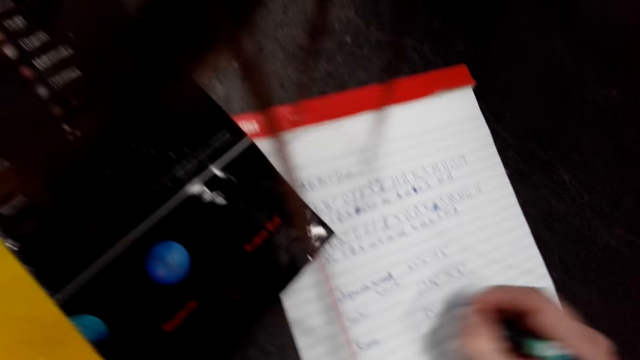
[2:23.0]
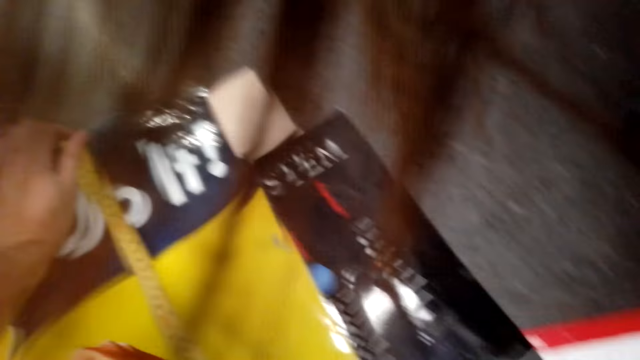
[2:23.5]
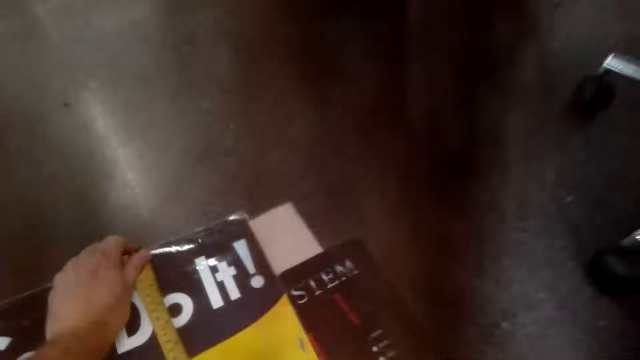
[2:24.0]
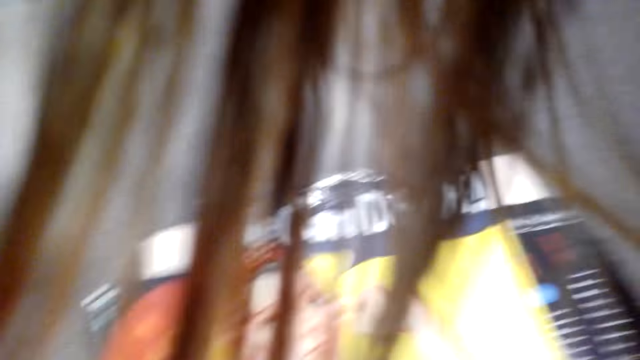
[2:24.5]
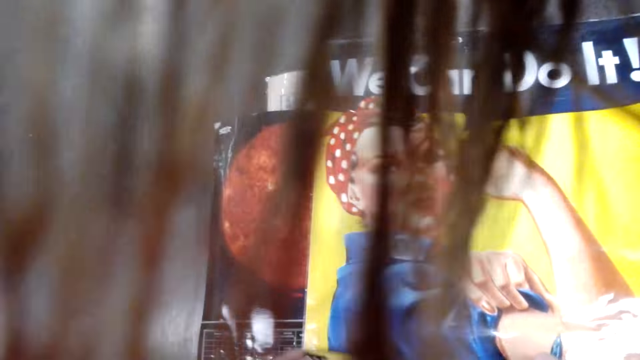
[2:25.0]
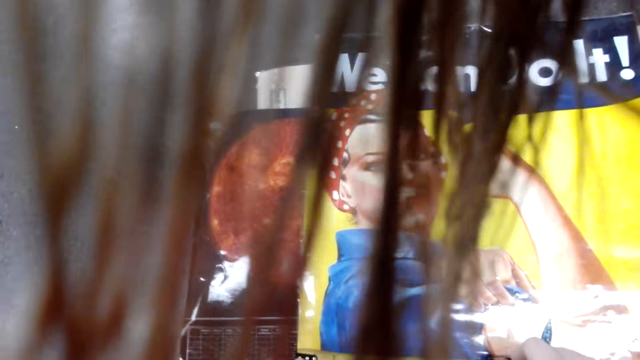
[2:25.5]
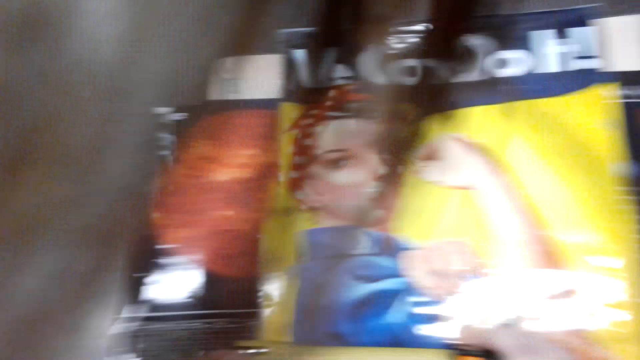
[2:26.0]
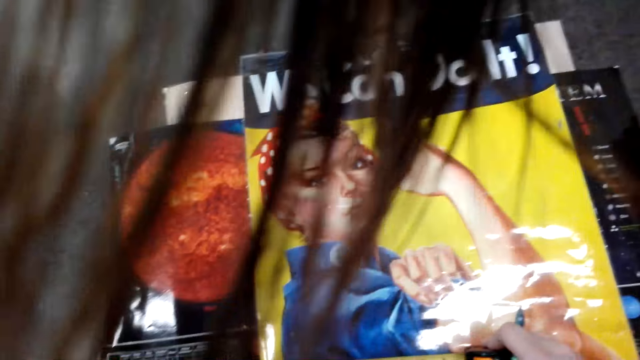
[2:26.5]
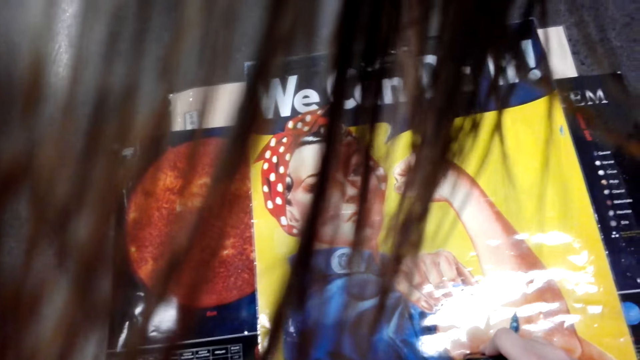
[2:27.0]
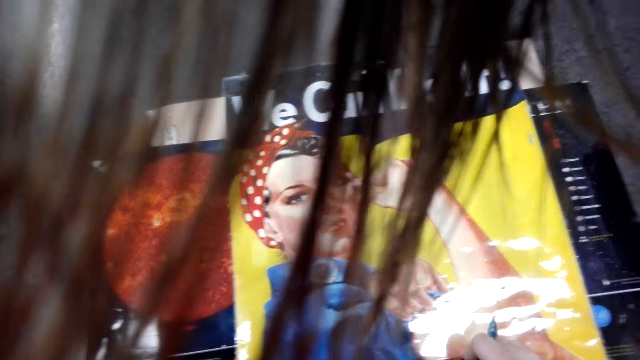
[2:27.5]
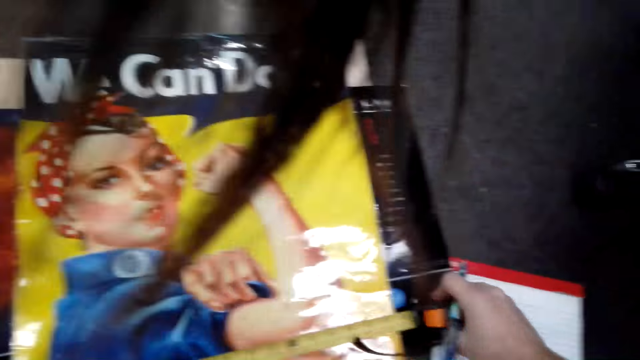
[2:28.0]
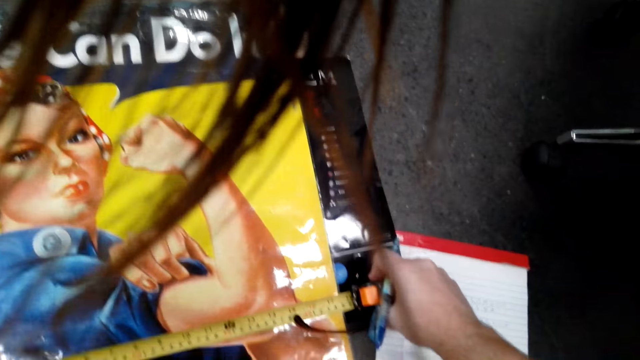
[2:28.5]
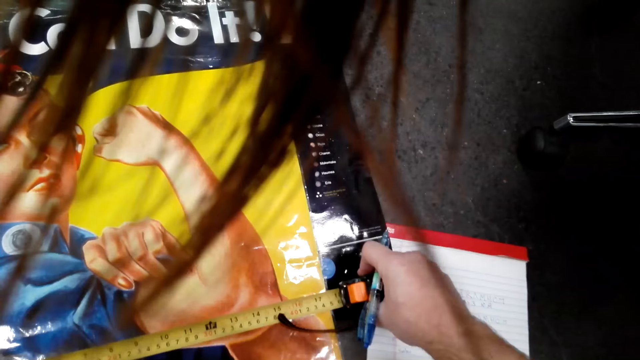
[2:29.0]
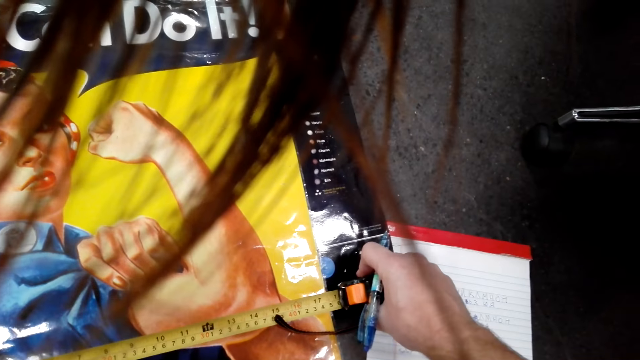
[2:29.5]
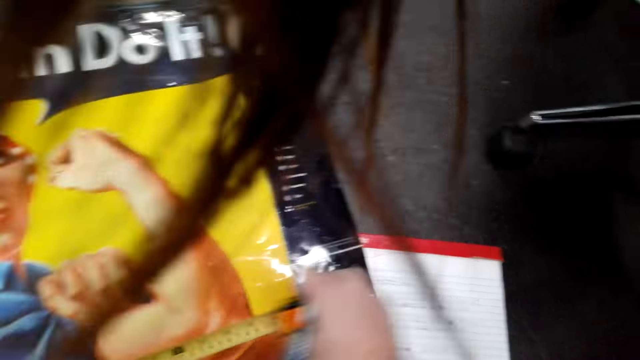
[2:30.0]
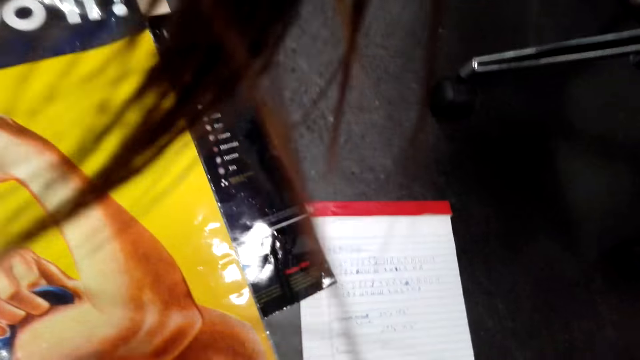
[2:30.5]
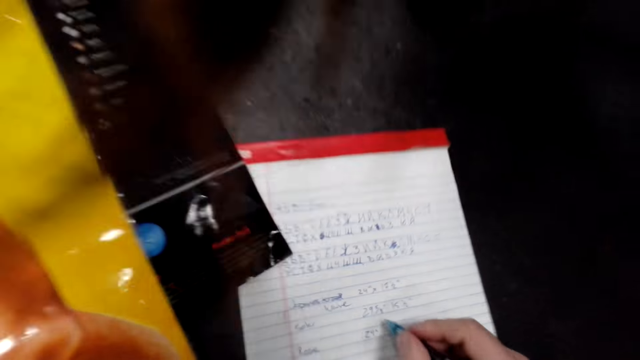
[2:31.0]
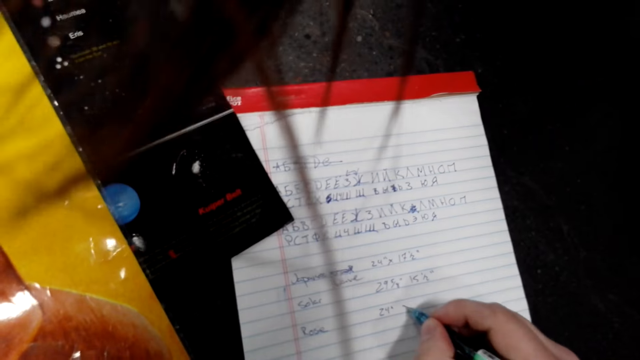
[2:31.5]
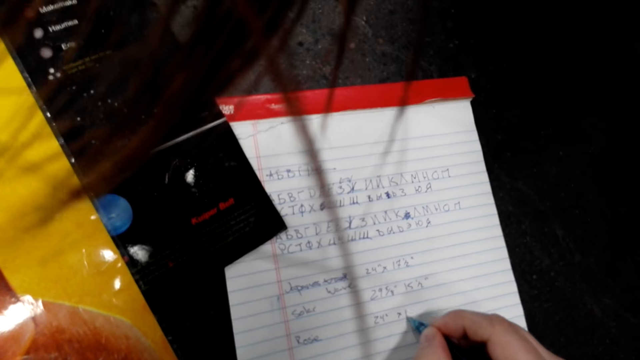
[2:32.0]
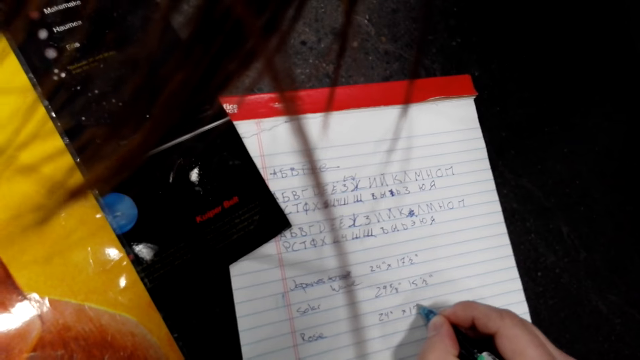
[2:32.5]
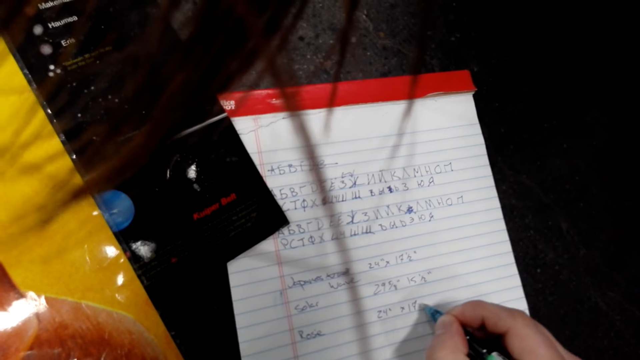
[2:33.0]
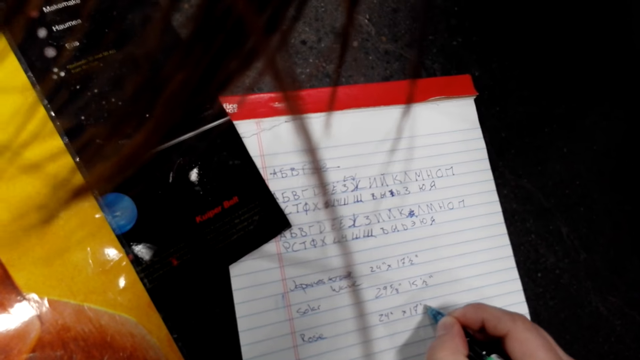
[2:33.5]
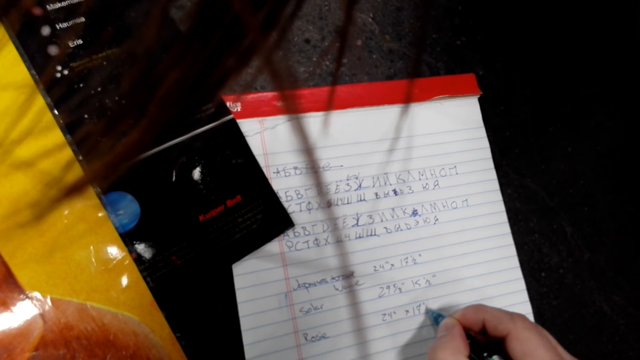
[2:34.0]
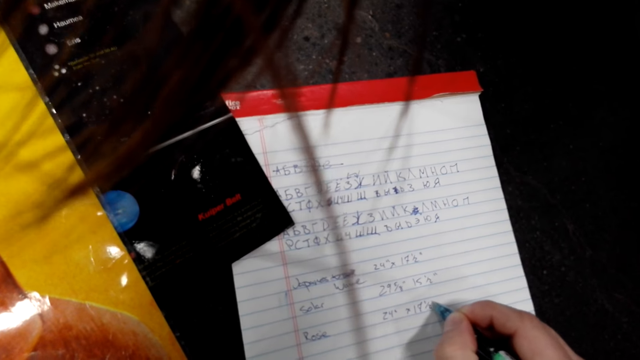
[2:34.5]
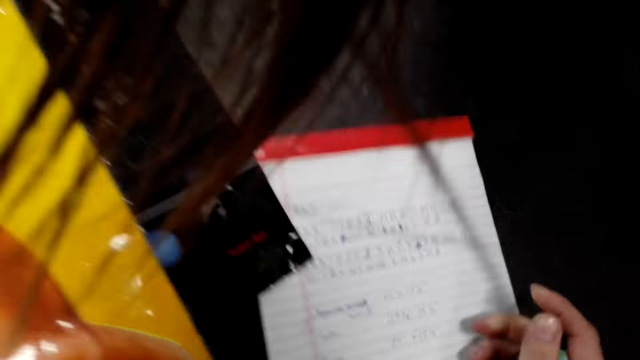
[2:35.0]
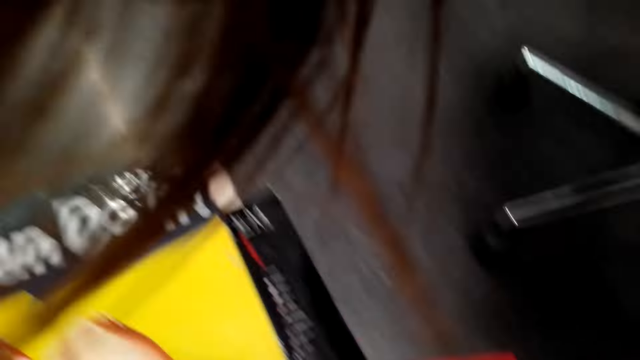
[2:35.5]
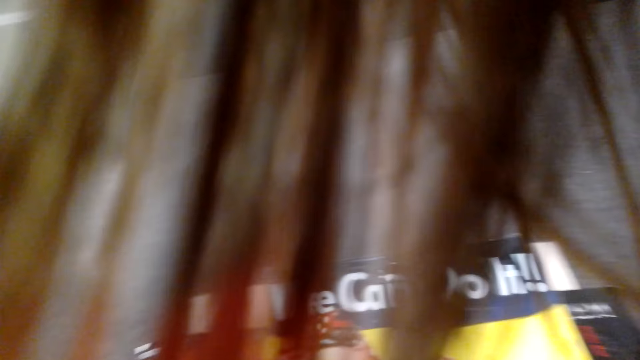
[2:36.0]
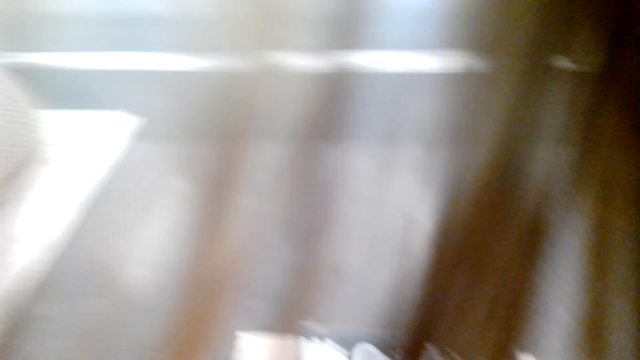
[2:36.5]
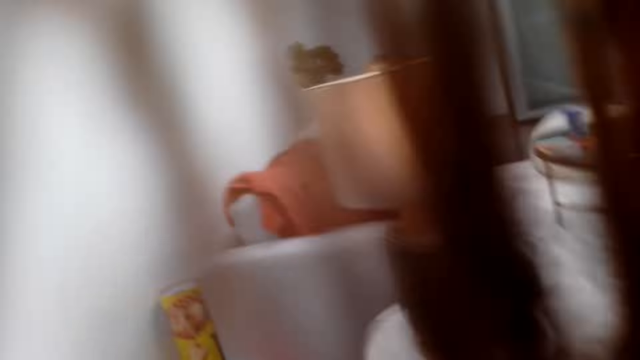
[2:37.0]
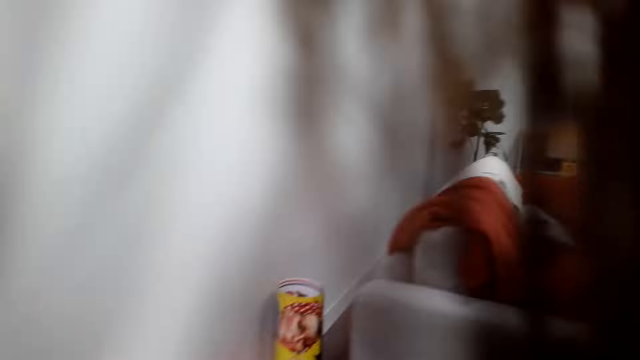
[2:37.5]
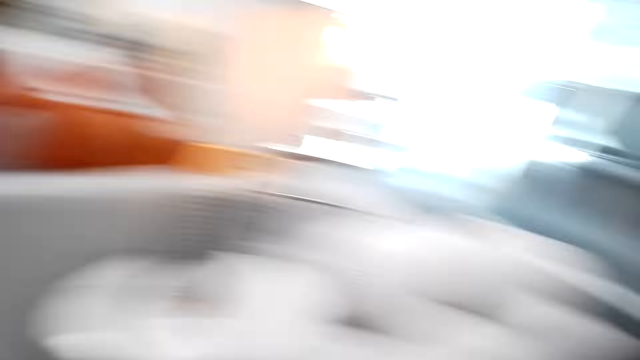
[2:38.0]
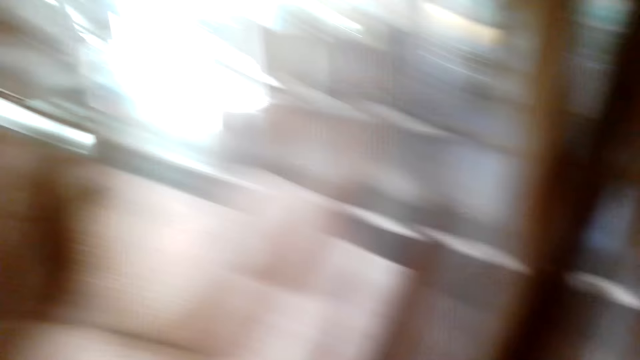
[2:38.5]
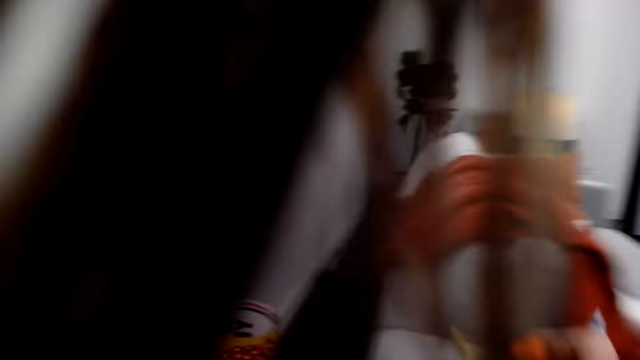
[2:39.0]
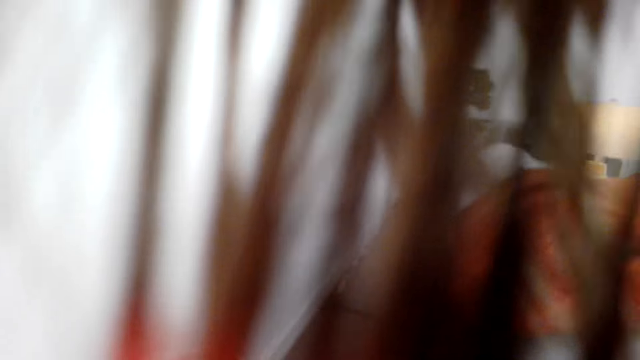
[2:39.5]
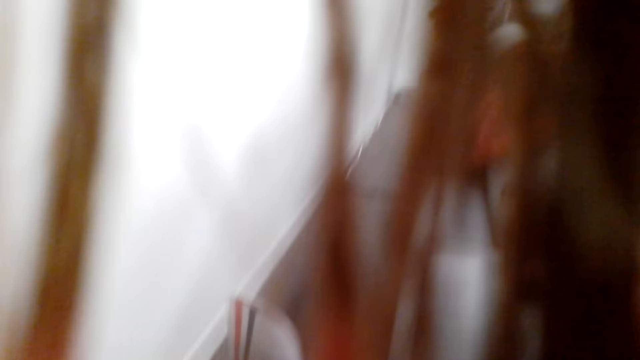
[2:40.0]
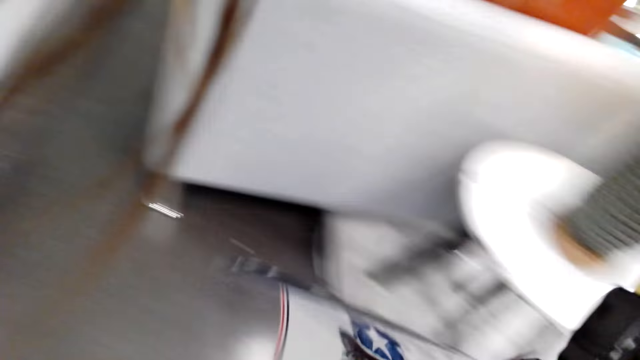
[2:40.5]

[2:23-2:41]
The camera wearer measures the paper roll with a tape measure. They measure the paper roll with the tape measure. They record the measurements on a book with a pen. They pick up the paper roll from the floor.

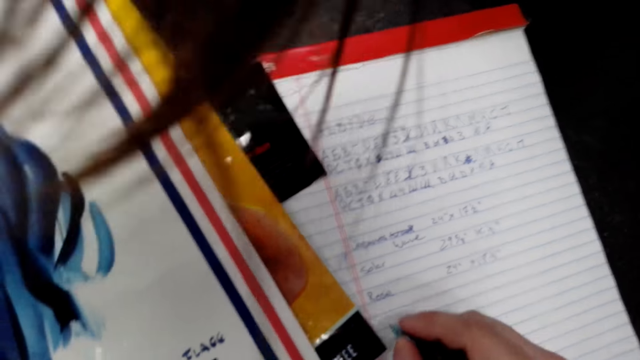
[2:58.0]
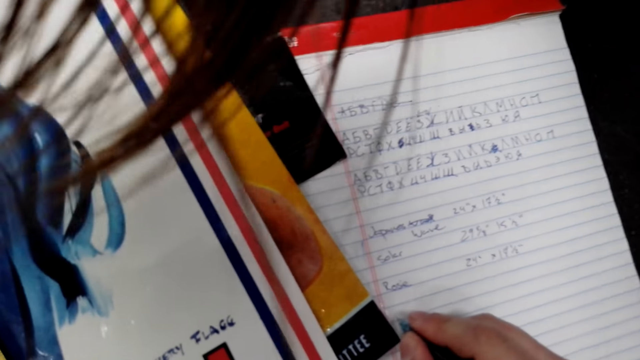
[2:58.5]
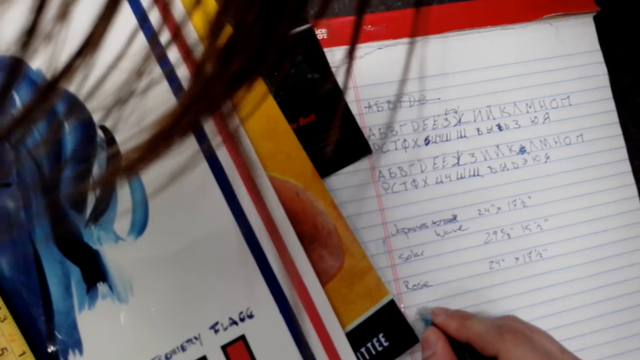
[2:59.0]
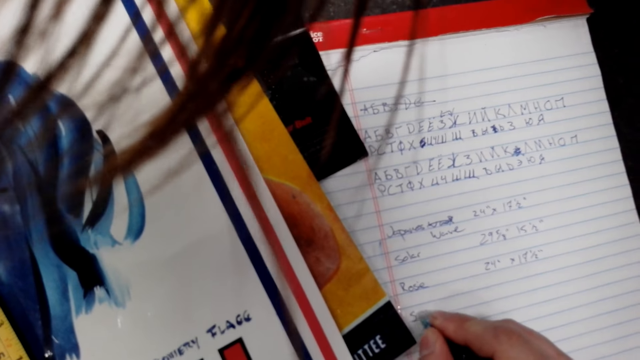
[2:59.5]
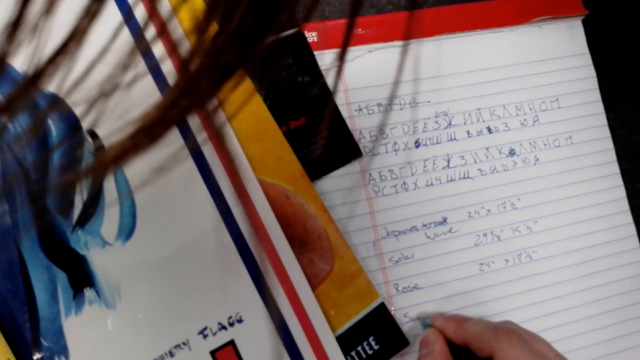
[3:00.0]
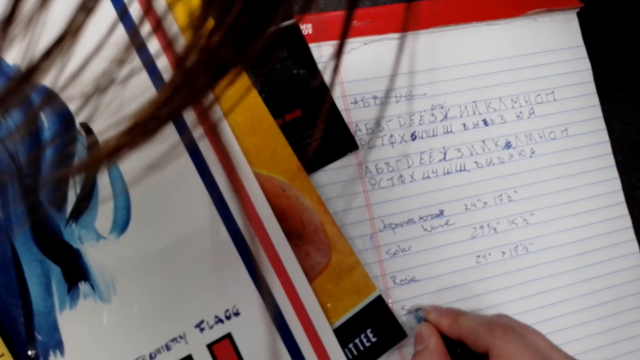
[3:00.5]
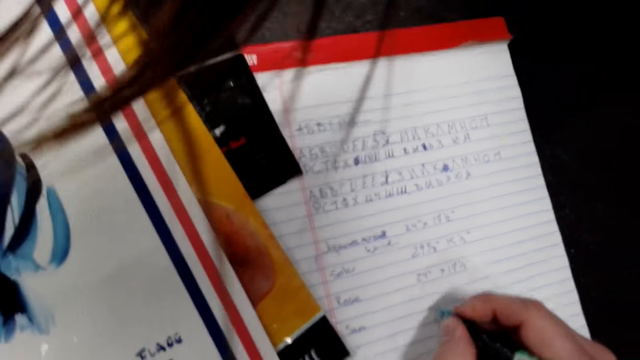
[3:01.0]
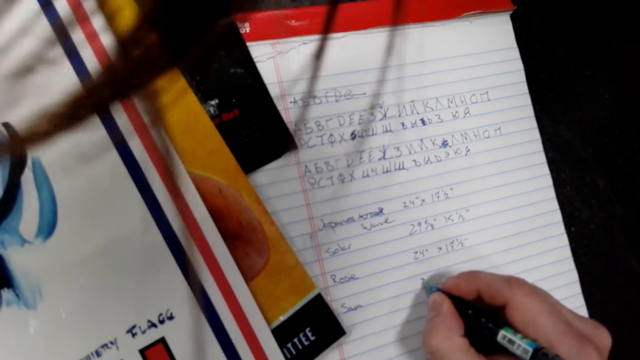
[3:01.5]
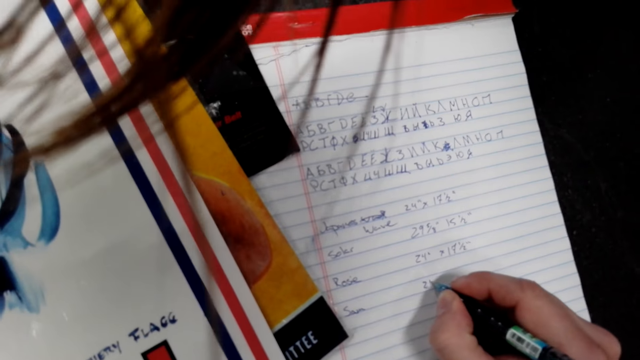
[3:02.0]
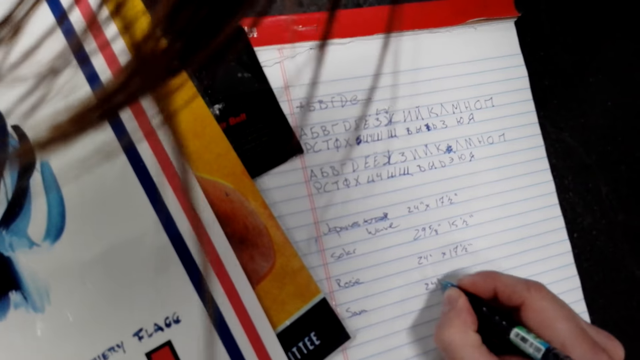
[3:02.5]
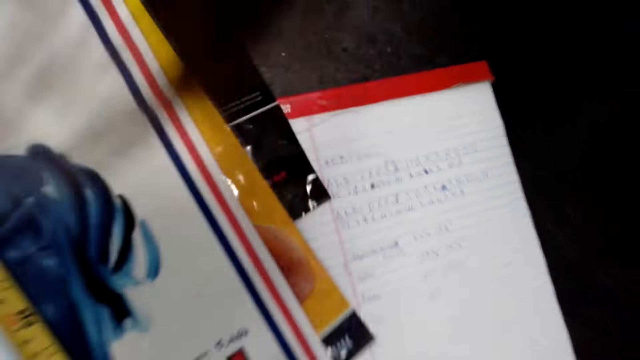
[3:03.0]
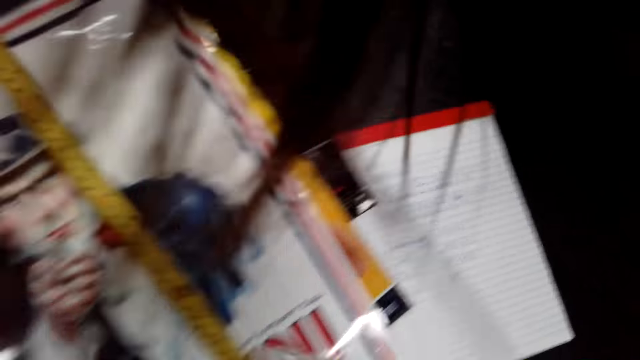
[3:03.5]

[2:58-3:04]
The camera wearer records measurements on a book with a pen.
